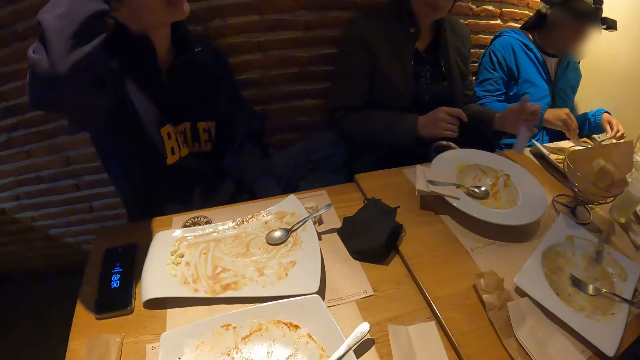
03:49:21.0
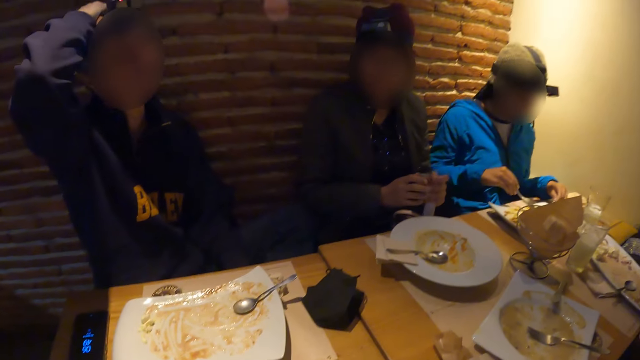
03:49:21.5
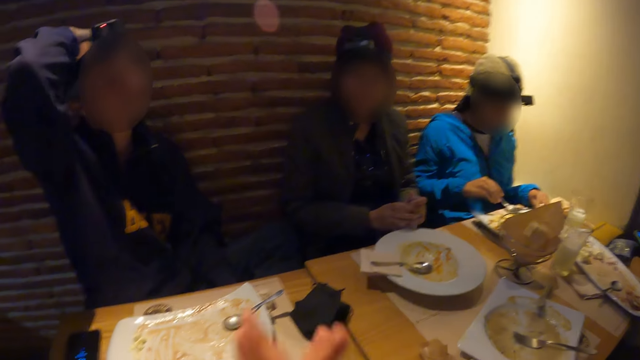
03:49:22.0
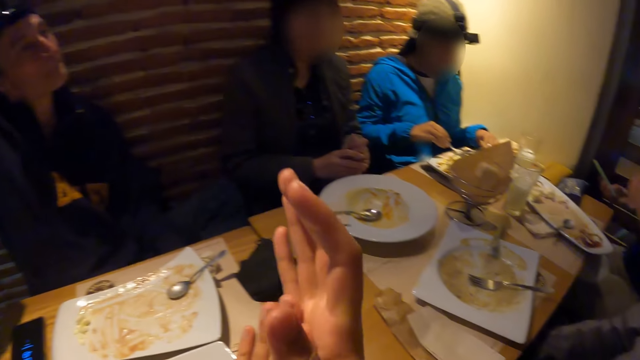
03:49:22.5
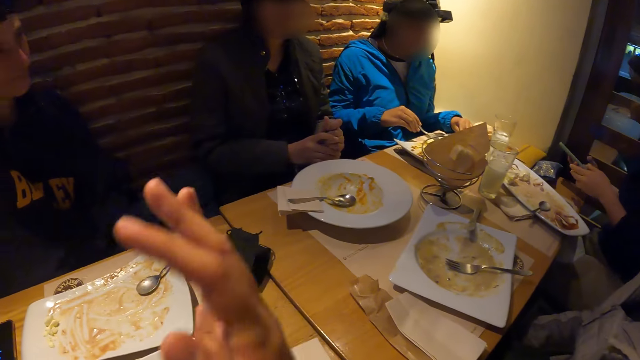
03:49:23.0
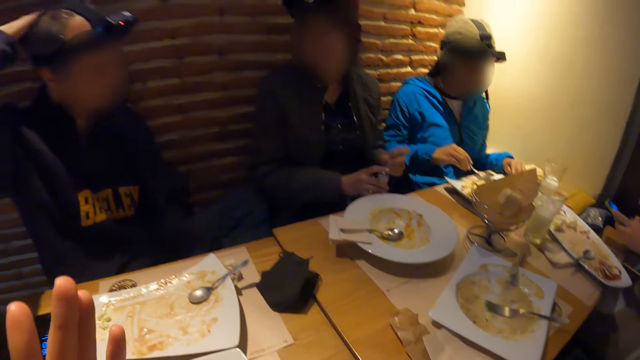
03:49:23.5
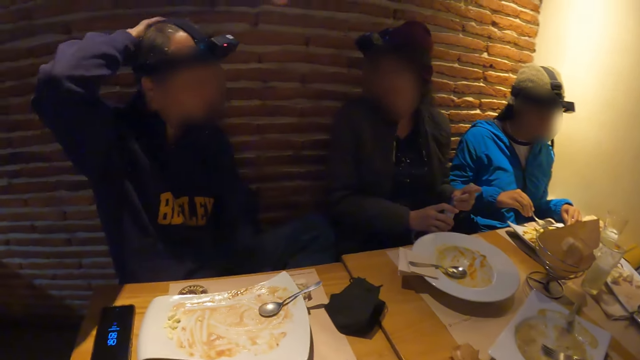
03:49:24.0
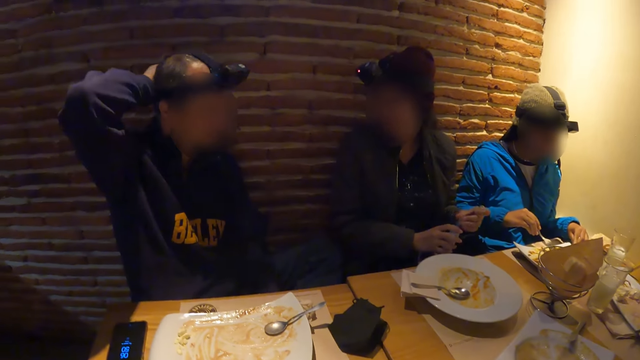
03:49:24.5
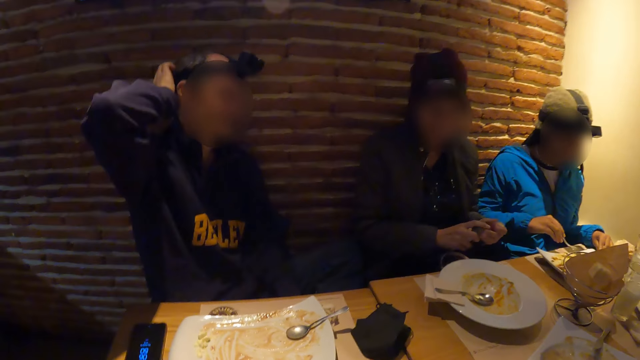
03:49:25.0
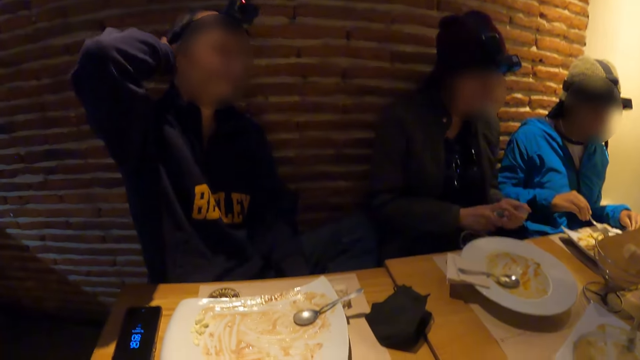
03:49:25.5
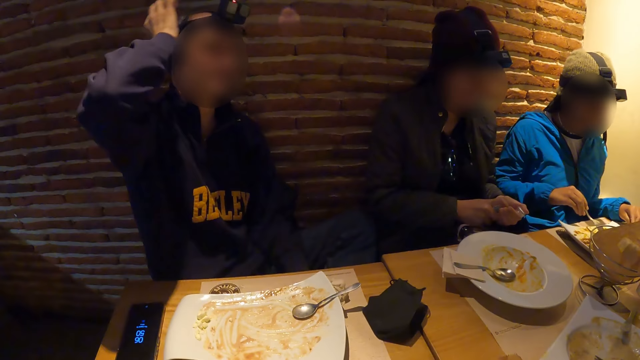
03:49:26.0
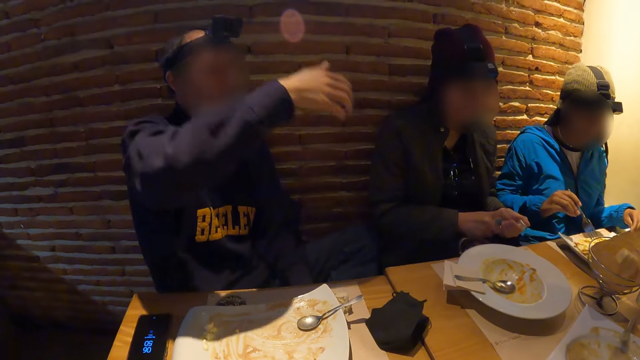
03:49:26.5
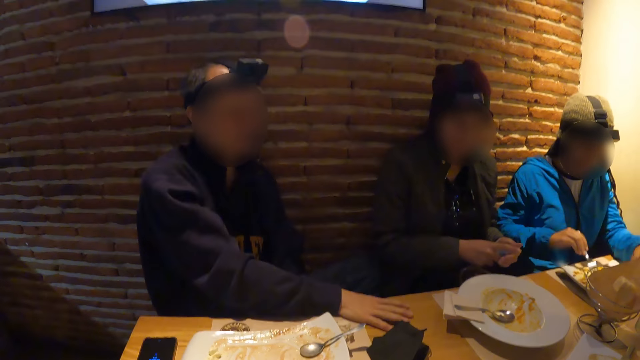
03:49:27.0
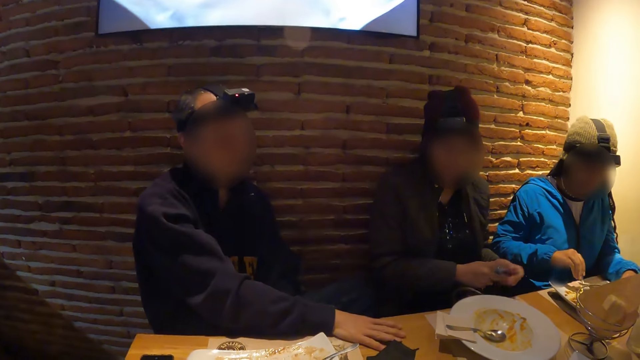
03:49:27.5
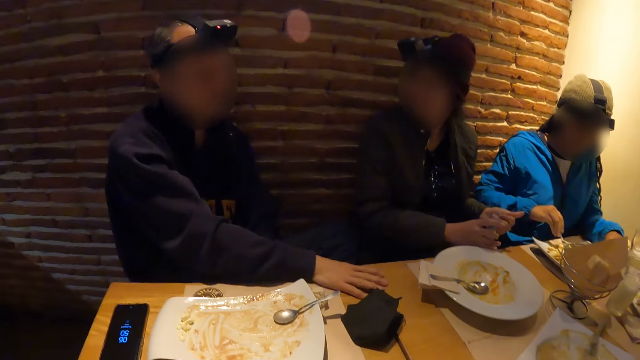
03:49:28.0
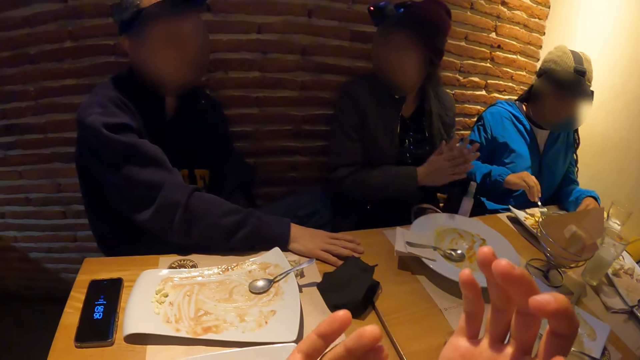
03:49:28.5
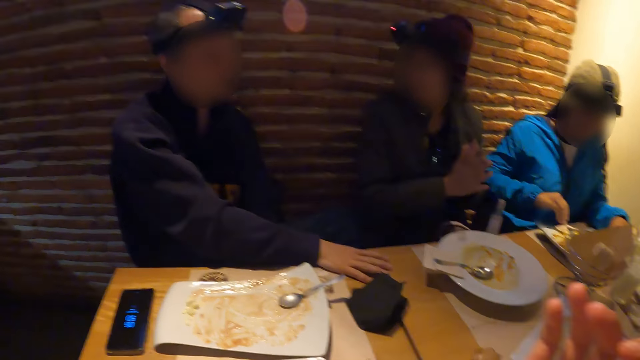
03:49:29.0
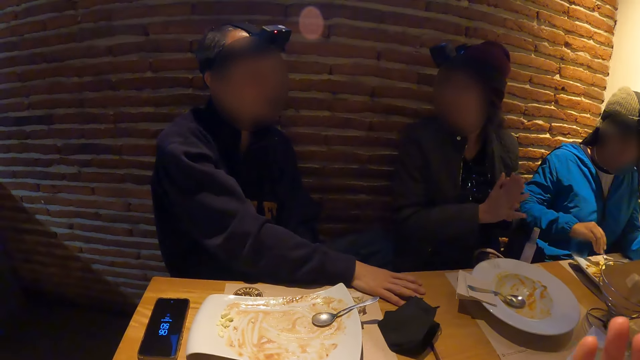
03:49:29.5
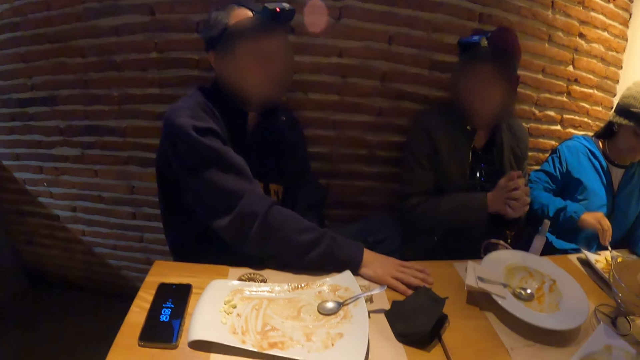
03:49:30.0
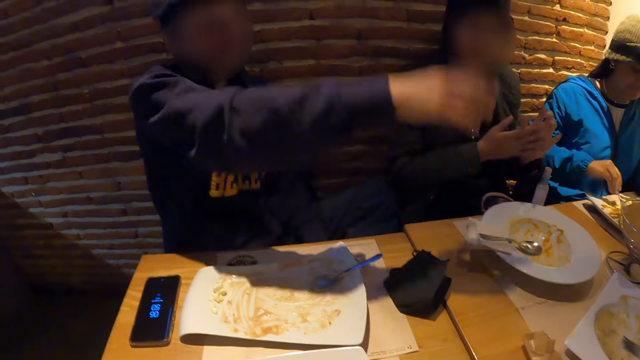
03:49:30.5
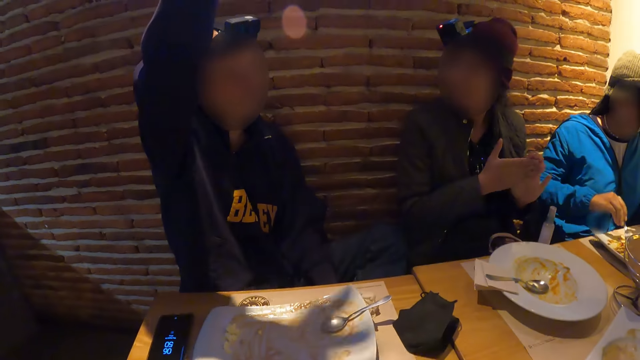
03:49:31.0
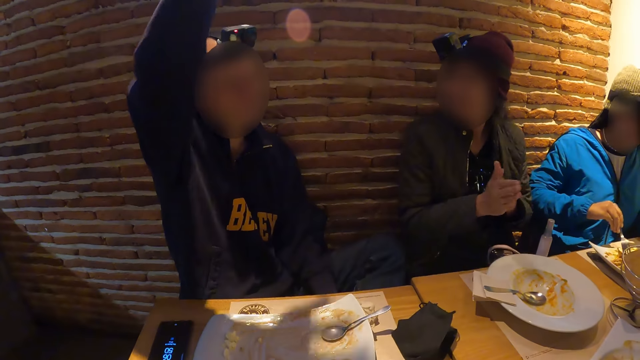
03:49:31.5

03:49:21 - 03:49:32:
A woman picks a bottle from the table with her left hand. The camera wearer lifts the hands. The woman drops the bottle on the table with her right hand.

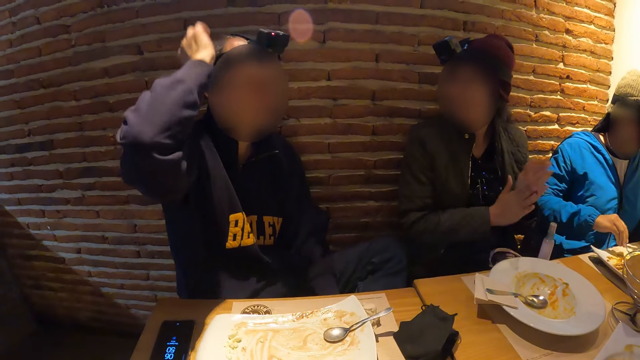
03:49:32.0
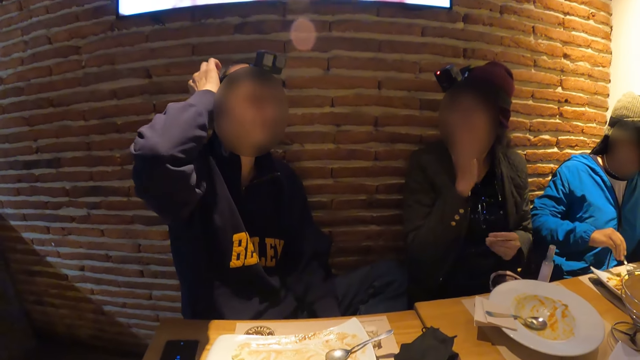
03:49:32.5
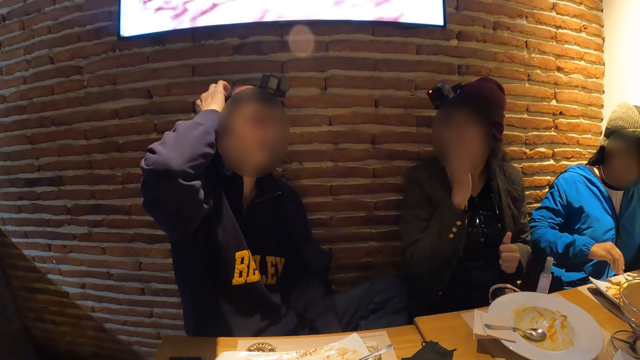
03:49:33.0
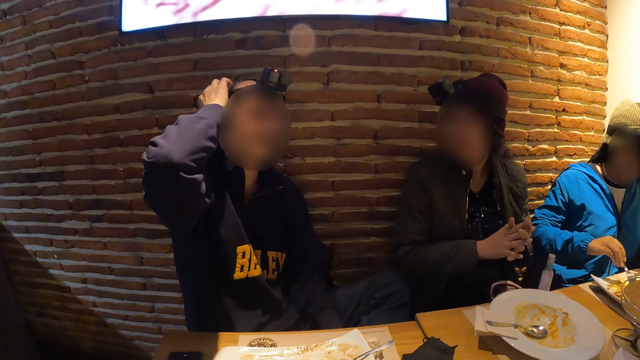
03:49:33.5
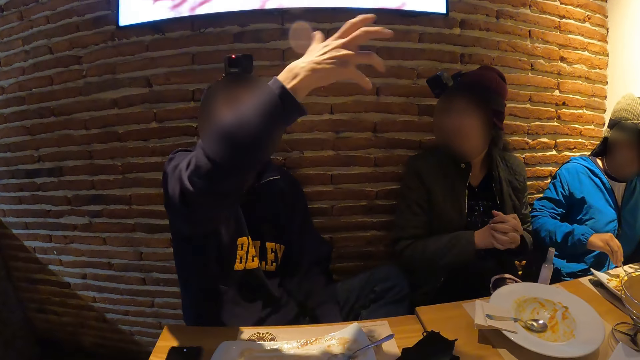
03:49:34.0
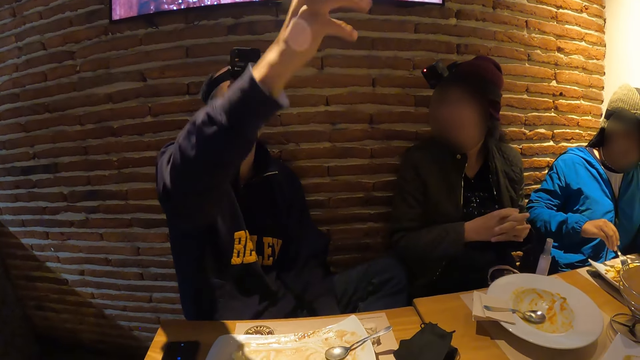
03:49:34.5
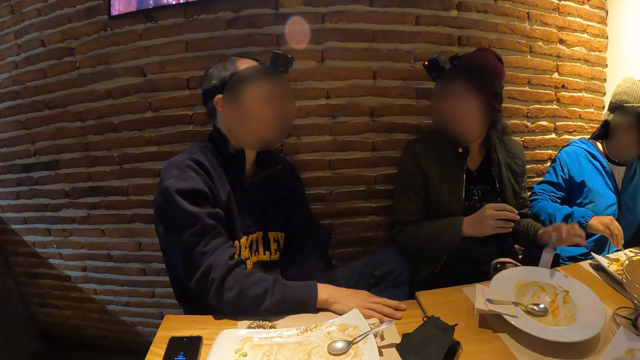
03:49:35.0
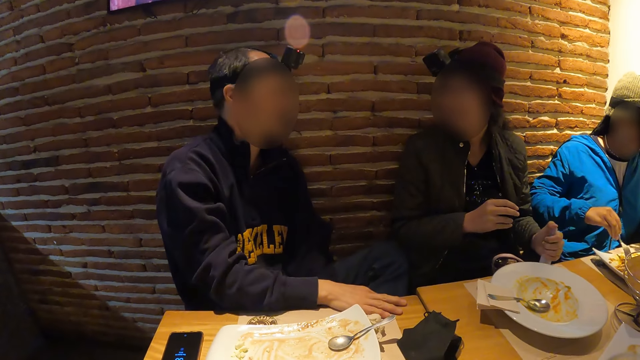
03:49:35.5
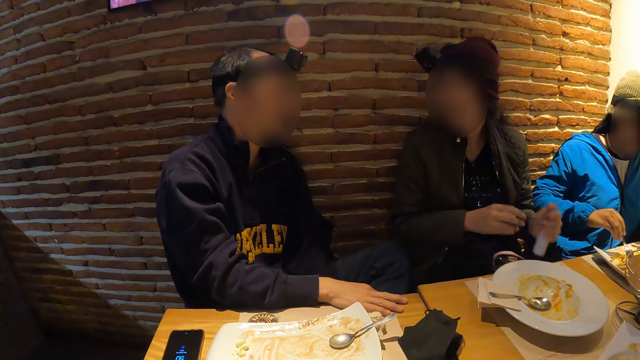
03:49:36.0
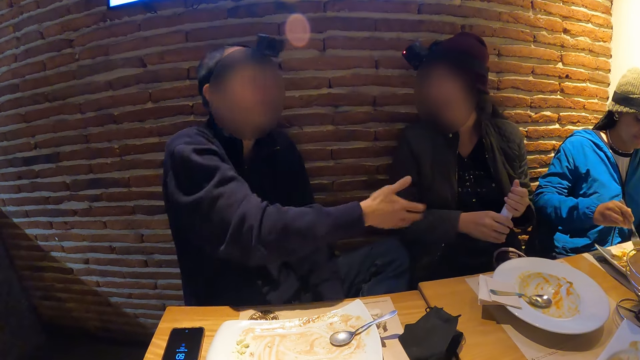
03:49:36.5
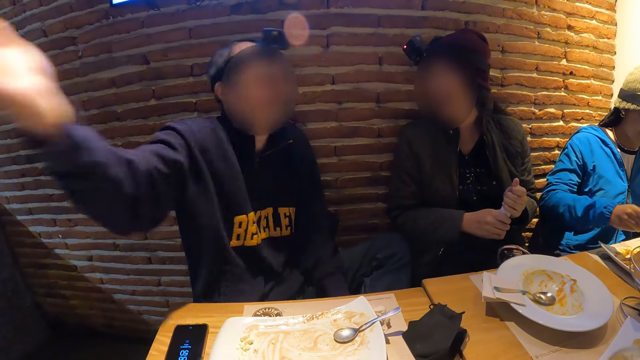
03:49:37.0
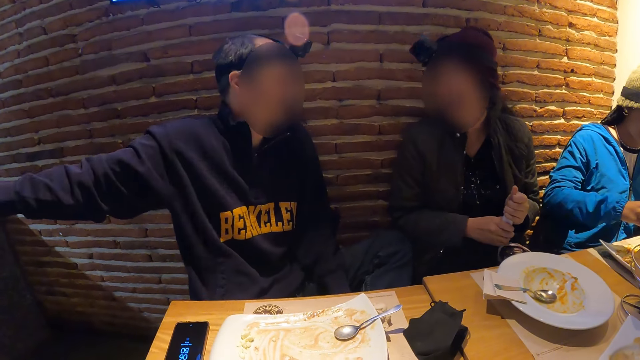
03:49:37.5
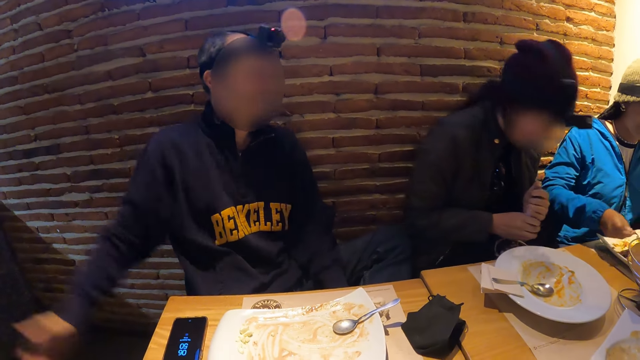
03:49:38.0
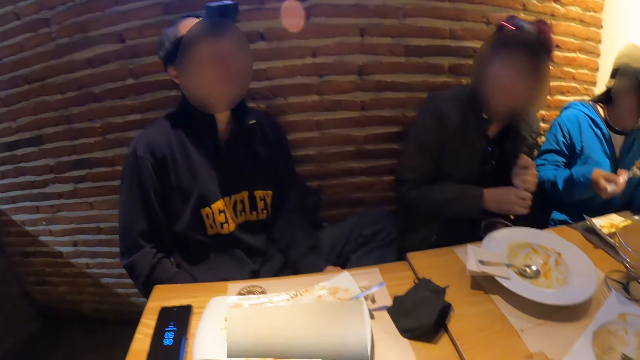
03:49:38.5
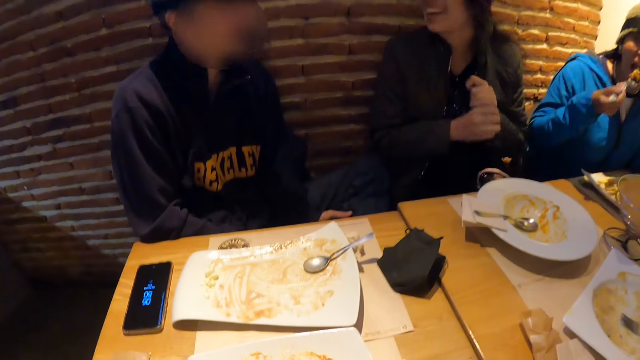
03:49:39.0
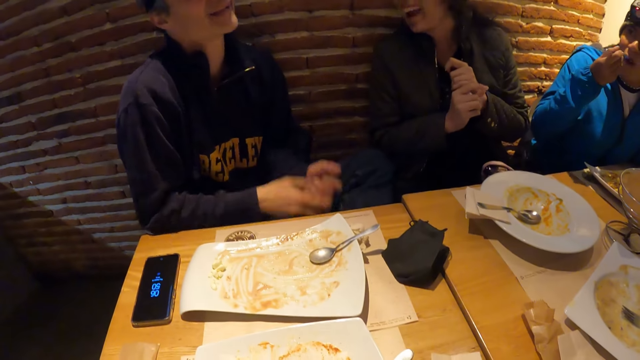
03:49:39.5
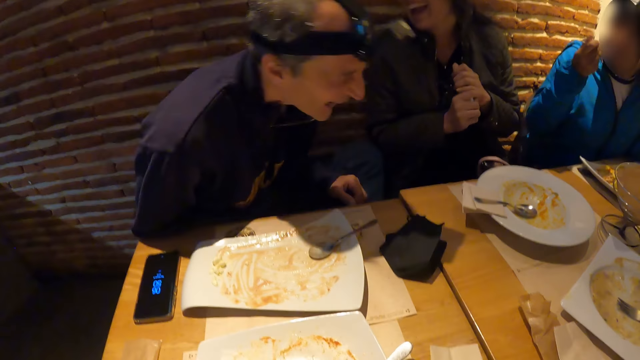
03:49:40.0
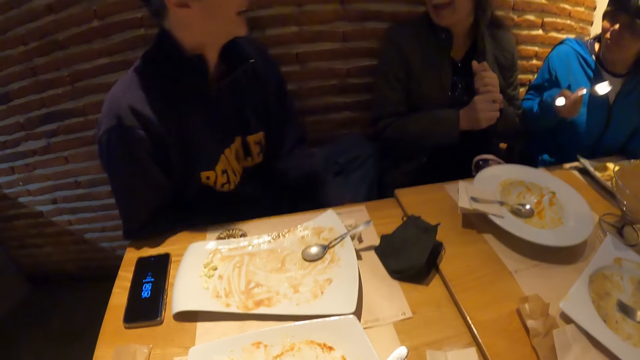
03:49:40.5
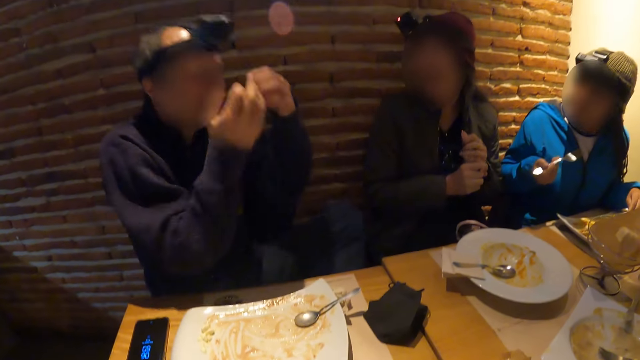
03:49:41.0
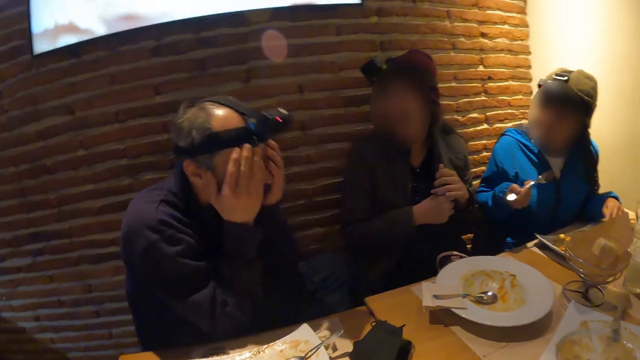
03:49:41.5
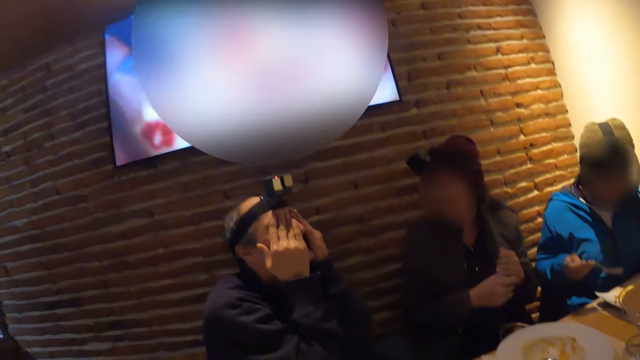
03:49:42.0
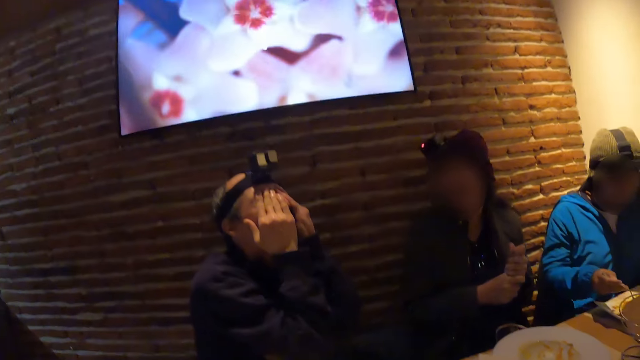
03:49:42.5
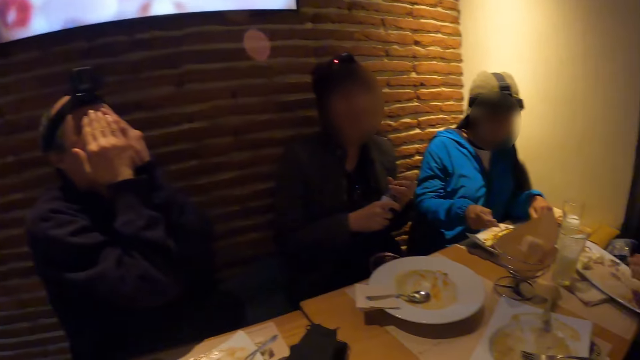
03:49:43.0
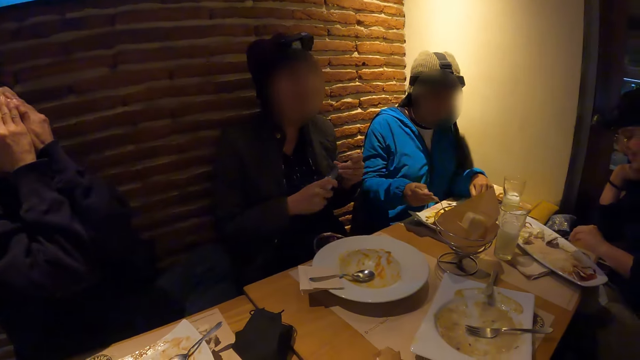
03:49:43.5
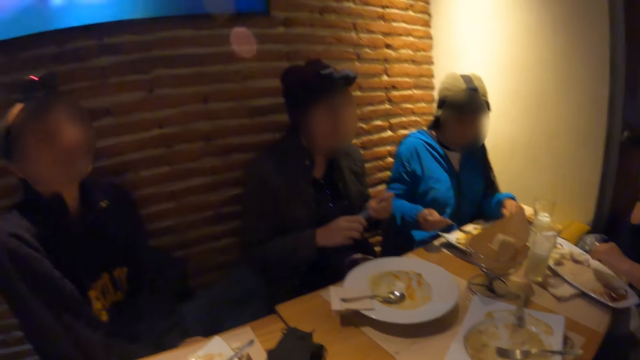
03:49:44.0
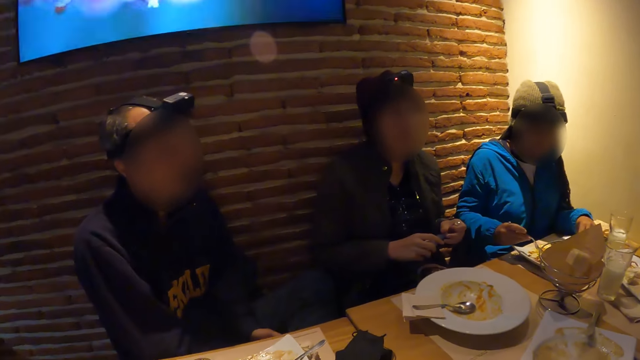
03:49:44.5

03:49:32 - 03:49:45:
A woman picks the bottle from the table with her left hand. Another woman eats from the plate with the fork in her right hand. A third woman scoops some food on a plate with a spoon in her left hand.
